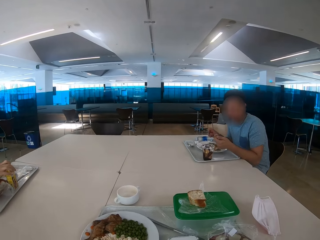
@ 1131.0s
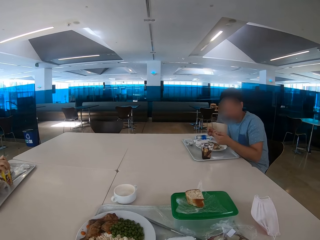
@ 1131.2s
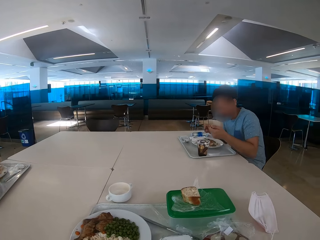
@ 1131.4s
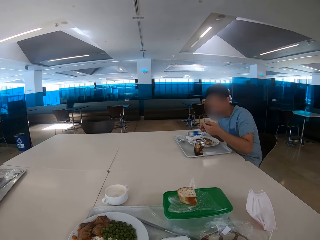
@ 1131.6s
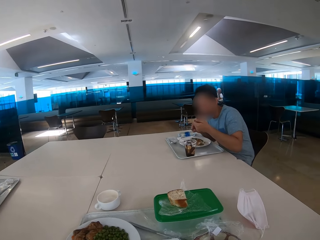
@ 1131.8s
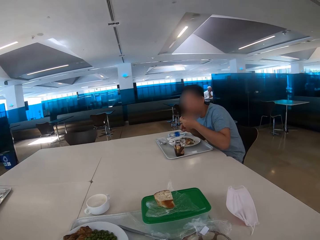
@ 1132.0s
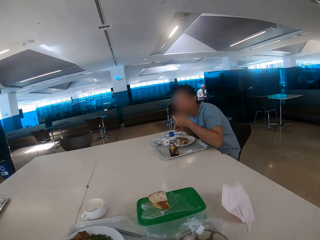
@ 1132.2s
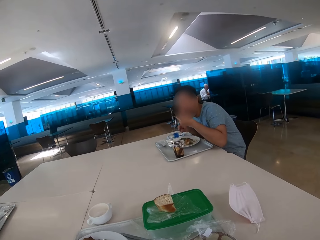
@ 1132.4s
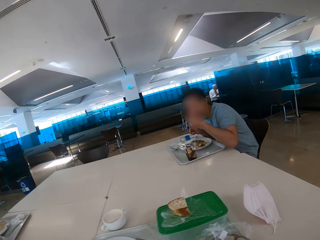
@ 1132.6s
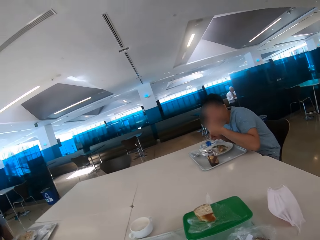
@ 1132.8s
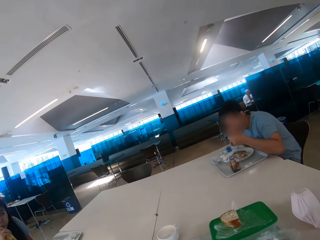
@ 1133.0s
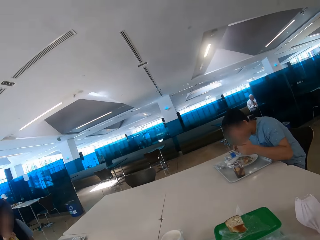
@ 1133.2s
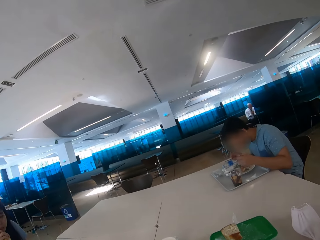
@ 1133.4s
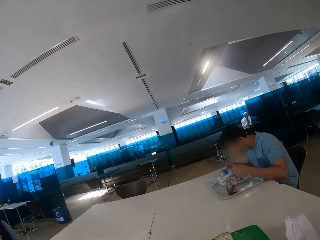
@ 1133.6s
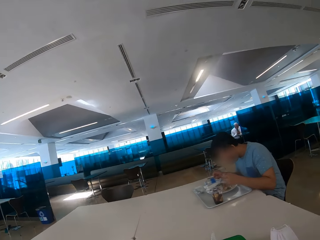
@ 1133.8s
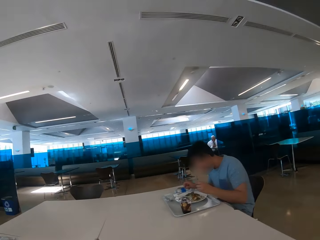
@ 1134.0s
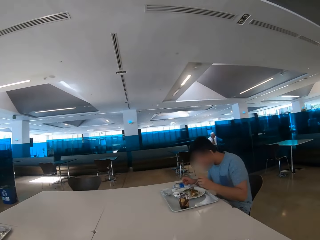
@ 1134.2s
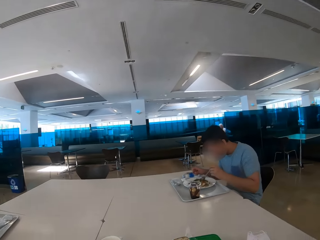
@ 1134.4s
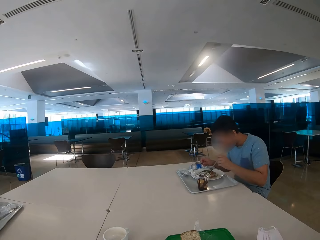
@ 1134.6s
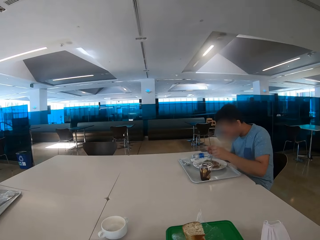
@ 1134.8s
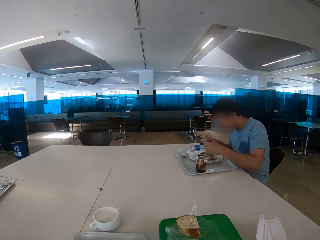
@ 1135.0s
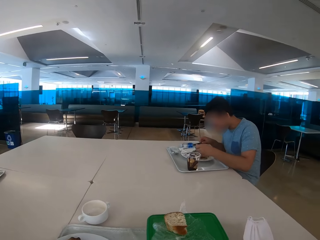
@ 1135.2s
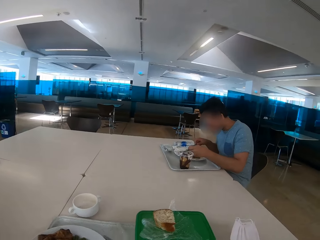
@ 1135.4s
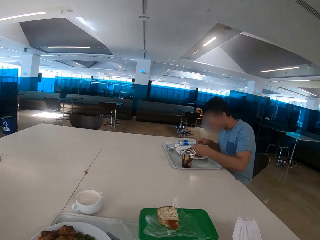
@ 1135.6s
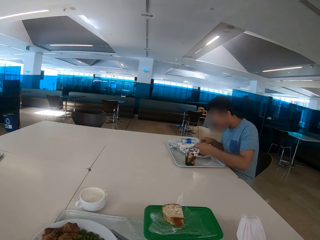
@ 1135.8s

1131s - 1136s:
The man eats food with a spoon.

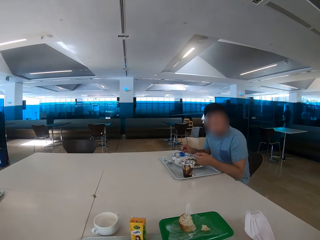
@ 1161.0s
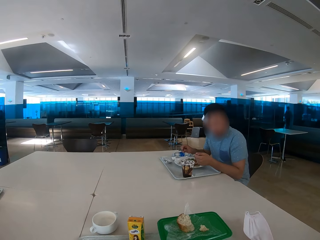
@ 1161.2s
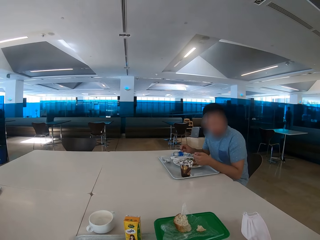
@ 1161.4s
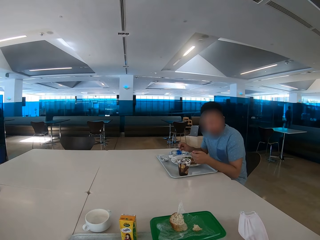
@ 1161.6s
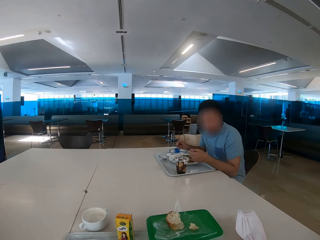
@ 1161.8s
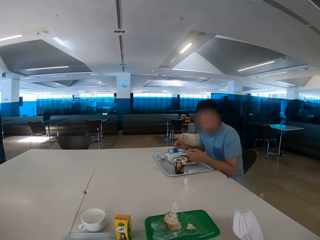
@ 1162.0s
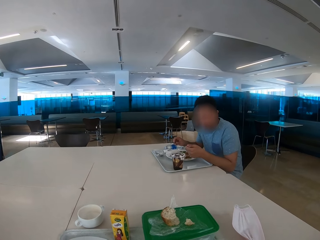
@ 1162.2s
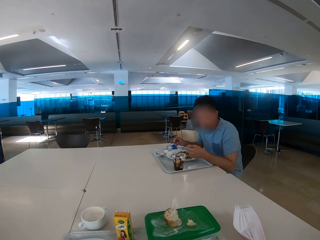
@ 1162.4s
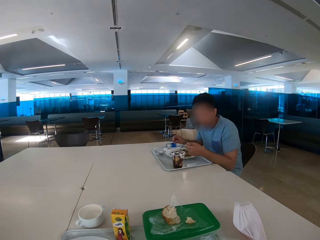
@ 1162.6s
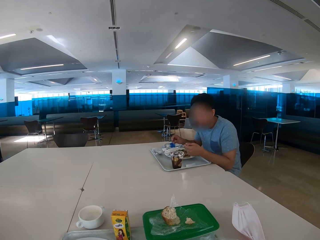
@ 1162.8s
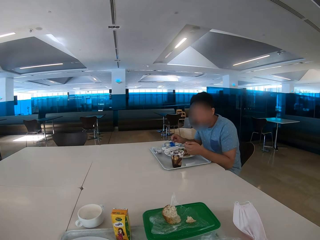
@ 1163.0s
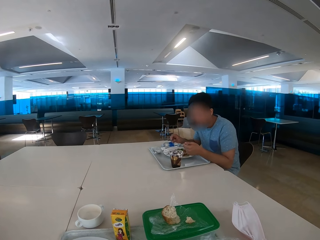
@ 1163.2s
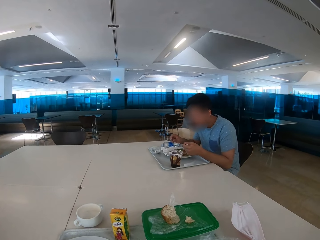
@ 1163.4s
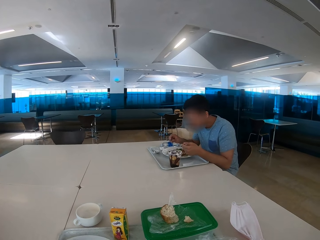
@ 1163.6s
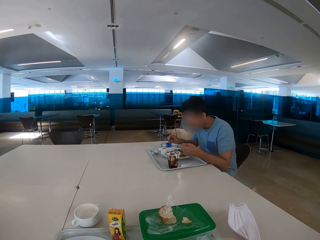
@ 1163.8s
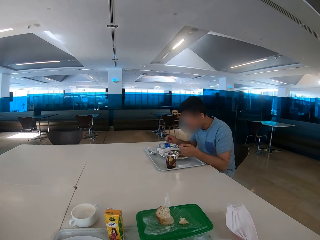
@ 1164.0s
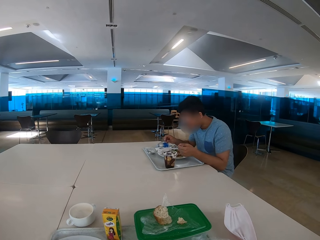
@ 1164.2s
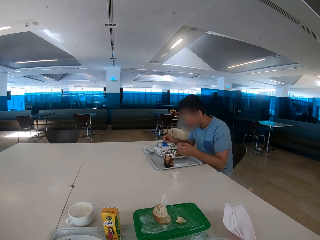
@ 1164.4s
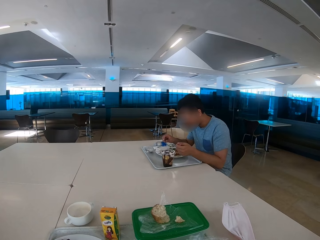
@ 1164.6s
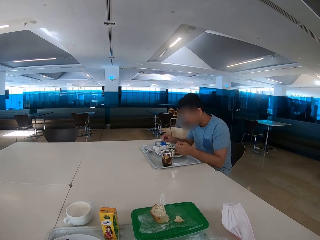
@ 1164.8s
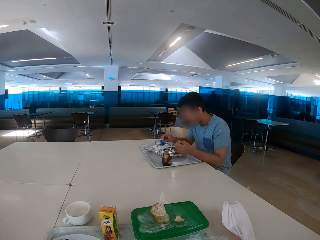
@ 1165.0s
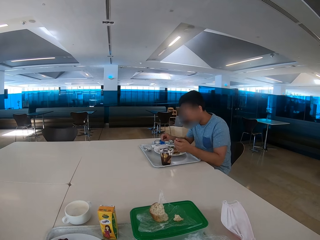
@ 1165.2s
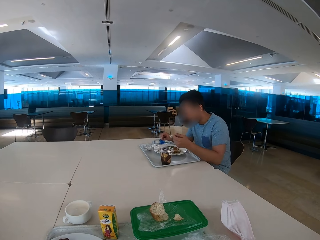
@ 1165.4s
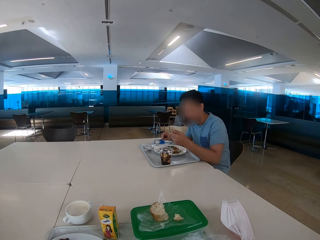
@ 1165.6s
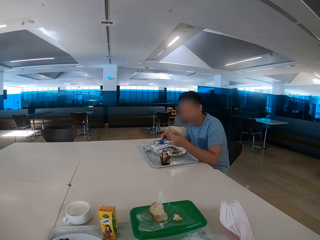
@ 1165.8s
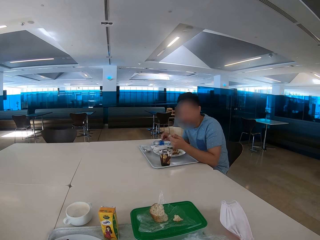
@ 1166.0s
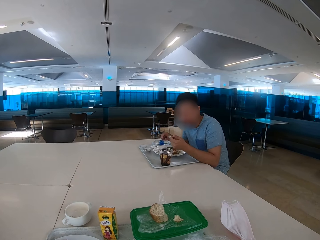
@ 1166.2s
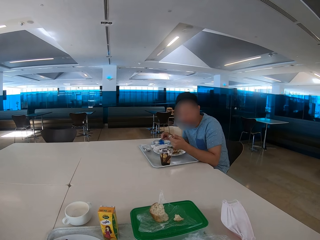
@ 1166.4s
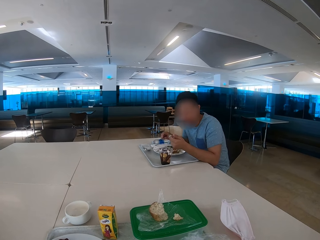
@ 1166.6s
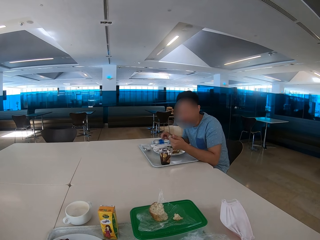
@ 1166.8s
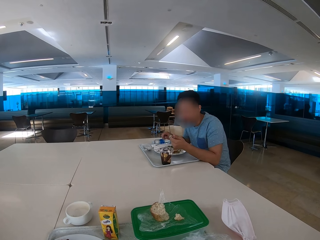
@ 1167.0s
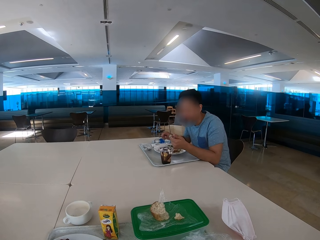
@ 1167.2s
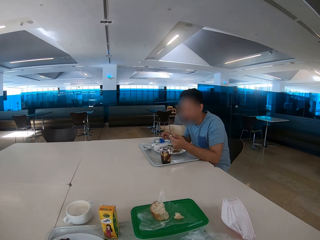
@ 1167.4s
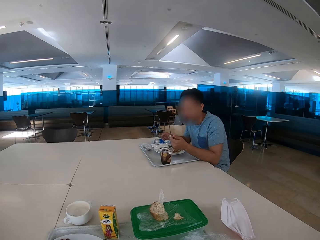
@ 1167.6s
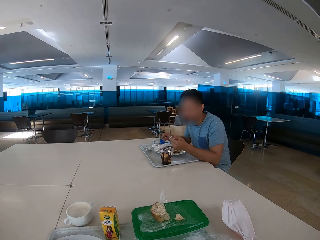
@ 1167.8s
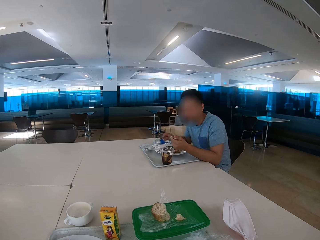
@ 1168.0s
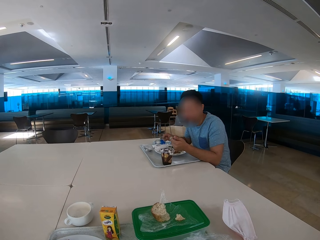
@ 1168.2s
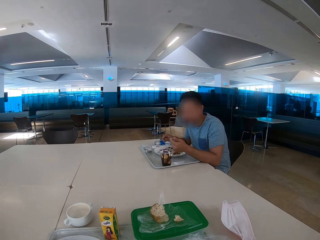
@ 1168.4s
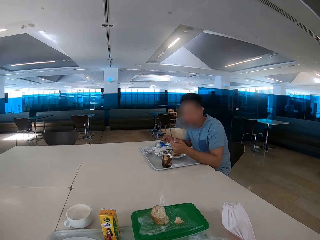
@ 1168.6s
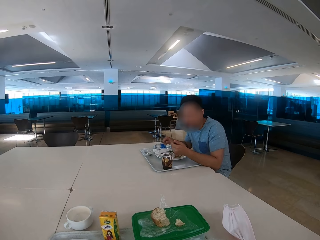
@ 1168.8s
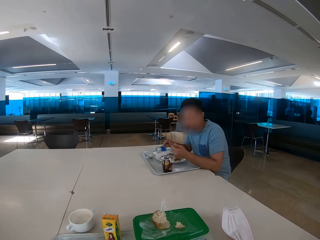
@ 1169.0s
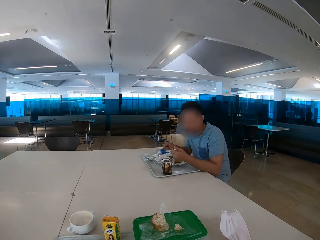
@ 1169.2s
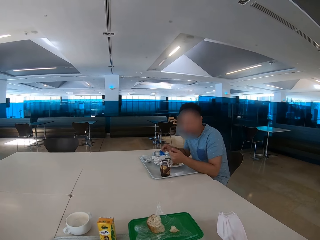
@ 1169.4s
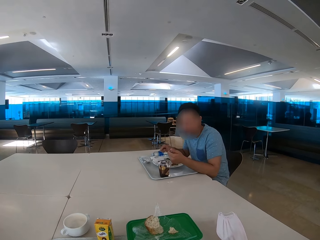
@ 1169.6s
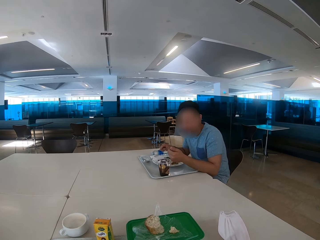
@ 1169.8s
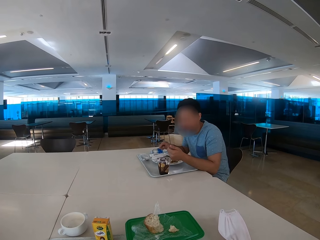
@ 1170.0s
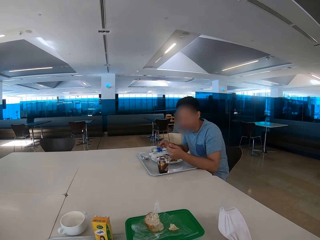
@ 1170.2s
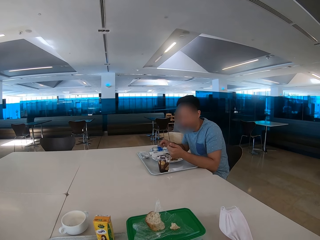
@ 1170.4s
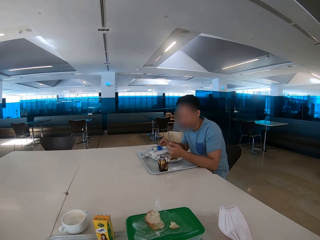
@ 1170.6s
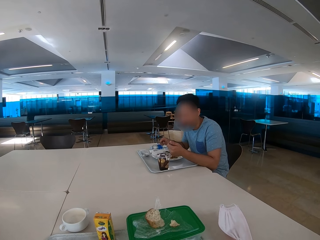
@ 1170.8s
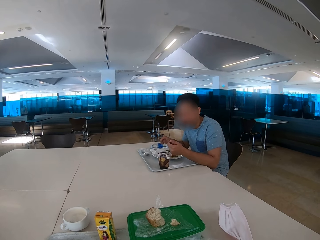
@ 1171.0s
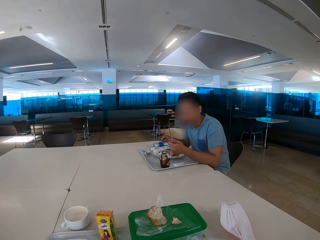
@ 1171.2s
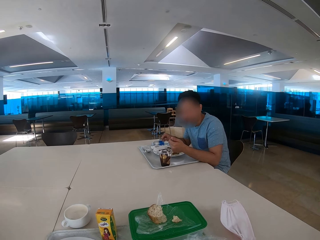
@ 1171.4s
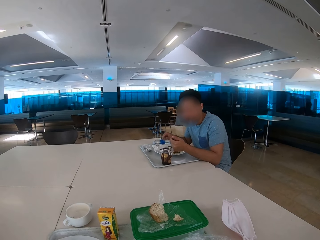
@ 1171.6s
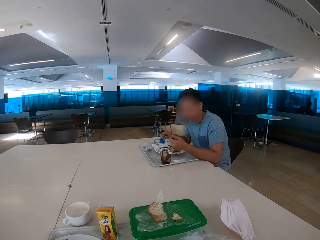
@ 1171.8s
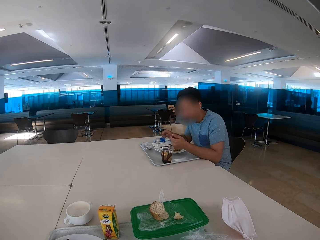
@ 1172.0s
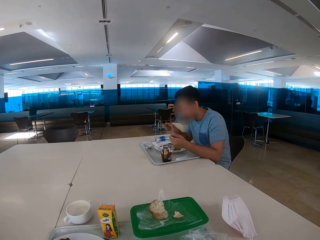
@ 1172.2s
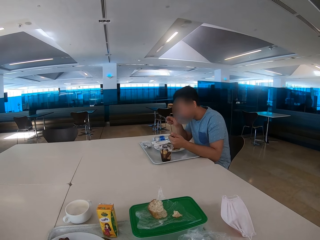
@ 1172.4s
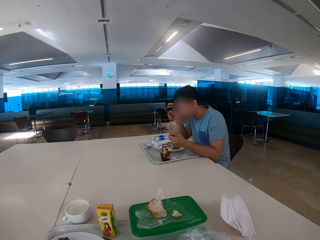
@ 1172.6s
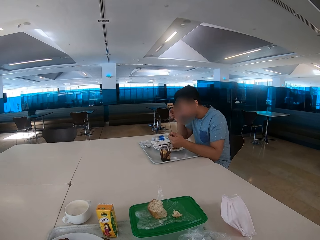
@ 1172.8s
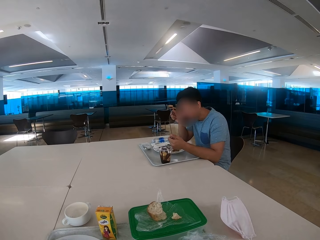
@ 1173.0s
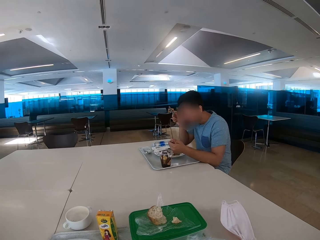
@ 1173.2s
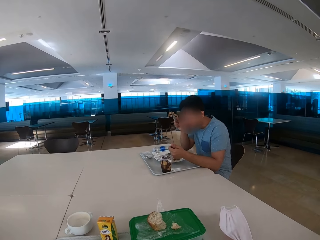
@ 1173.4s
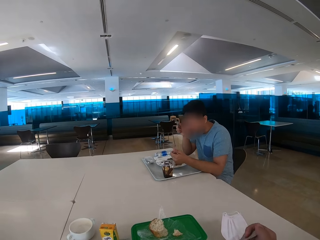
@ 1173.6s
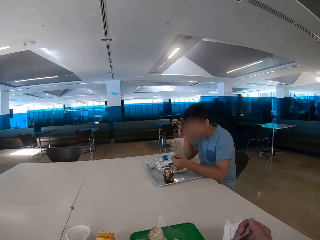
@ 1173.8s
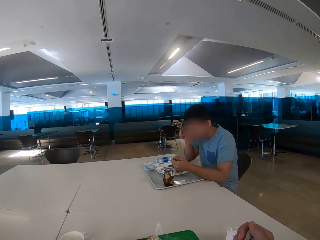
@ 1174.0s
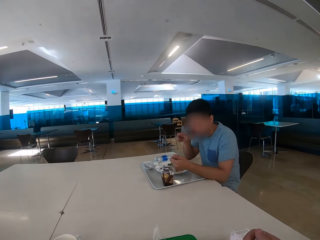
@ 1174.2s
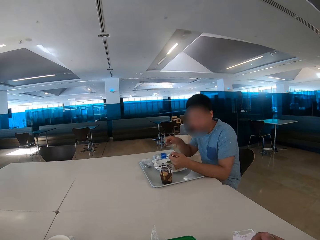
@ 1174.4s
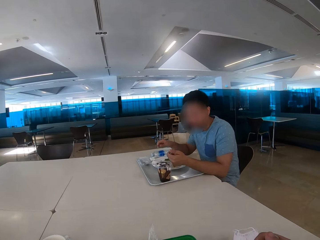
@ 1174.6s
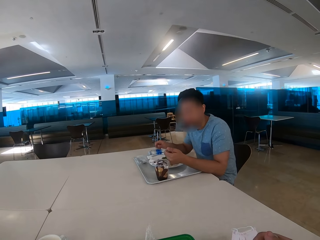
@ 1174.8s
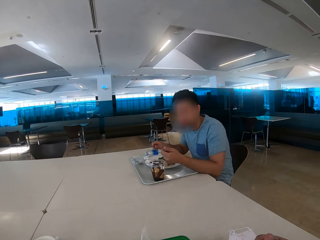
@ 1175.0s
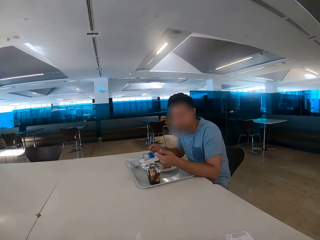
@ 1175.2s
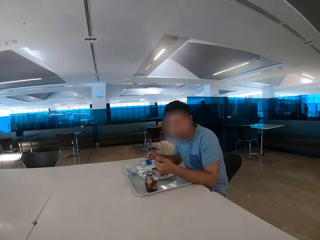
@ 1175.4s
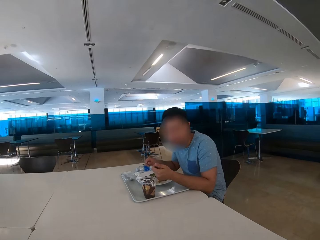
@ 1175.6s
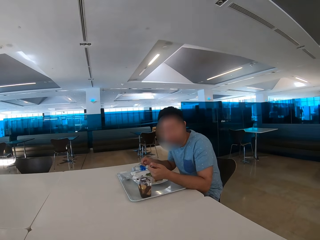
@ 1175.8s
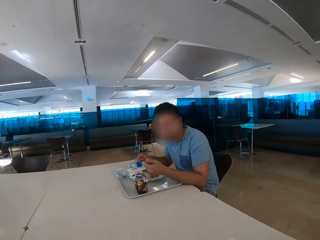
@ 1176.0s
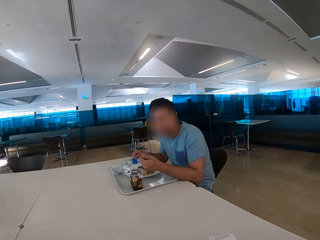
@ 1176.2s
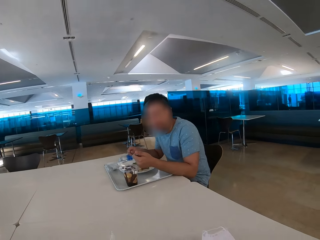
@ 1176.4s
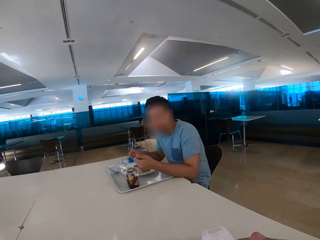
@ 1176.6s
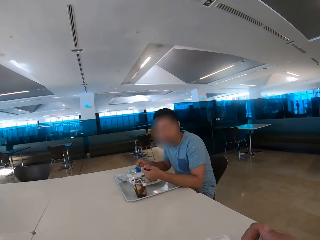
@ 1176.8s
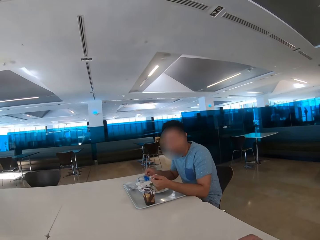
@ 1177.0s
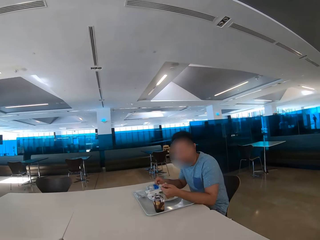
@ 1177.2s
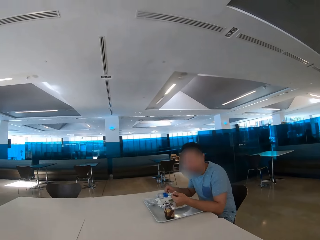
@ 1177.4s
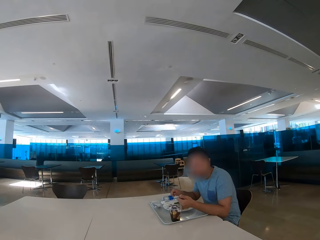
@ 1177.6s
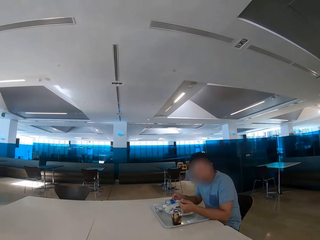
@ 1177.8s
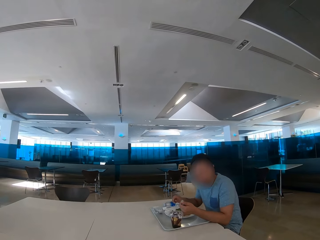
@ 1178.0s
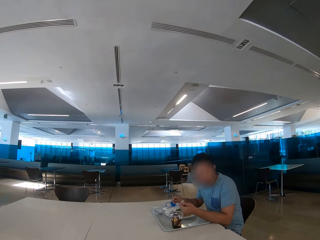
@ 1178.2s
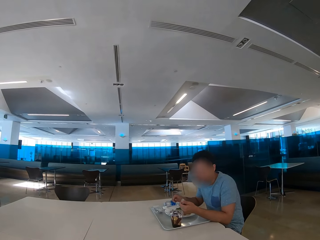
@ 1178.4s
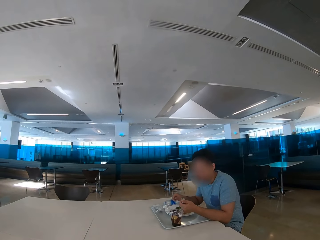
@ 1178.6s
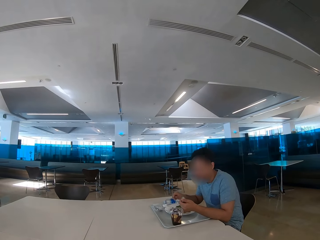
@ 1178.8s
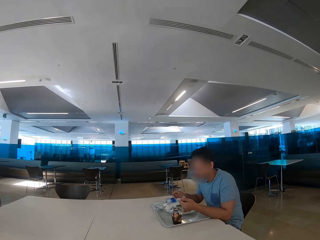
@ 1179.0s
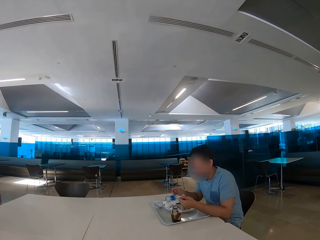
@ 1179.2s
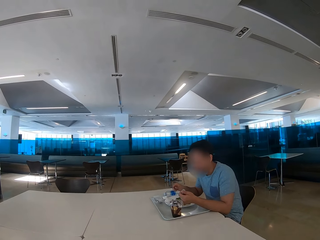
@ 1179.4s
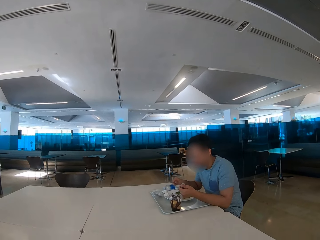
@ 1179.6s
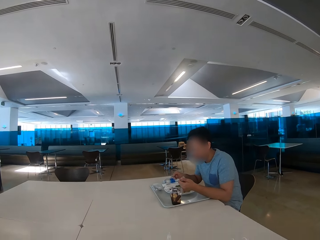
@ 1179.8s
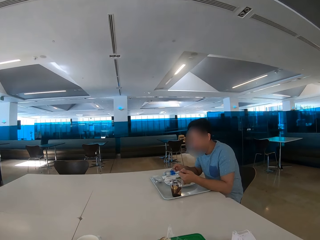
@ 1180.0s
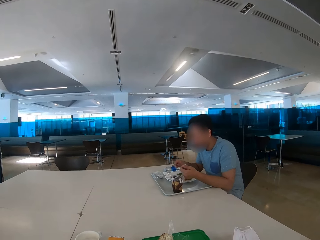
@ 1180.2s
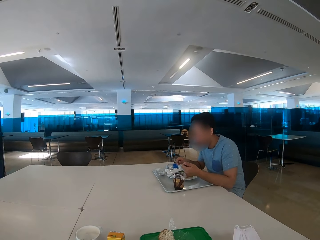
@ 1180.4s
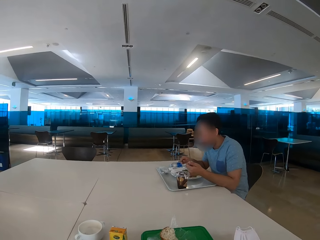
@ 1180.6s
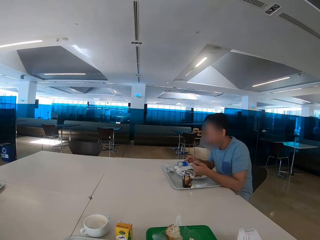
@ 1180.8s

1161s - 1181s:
The man looks at the camera wearer. The man eats some food. The camera wearer looks at the man. They converse with the man.
